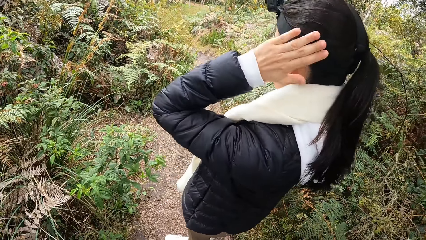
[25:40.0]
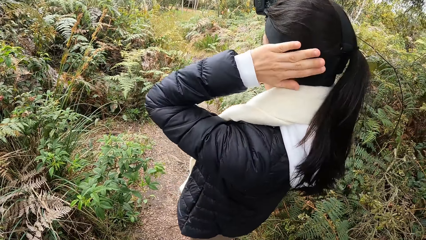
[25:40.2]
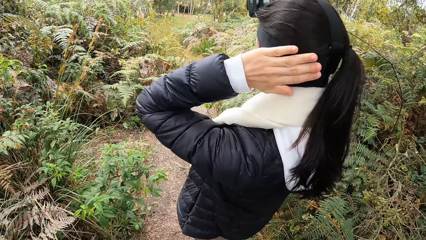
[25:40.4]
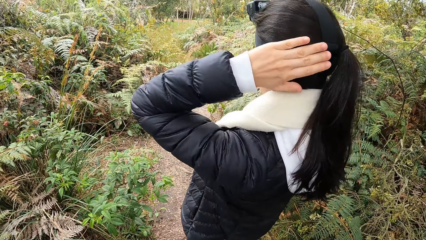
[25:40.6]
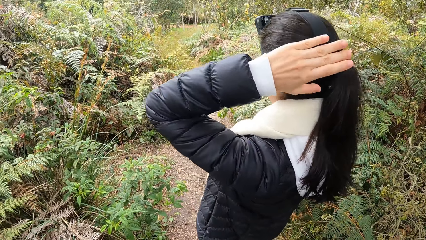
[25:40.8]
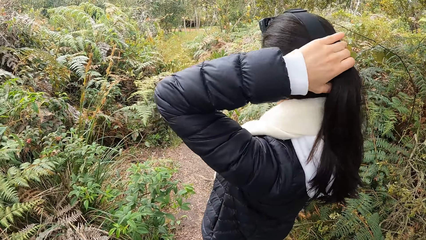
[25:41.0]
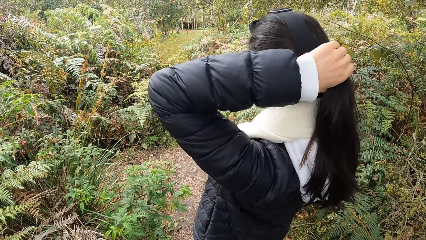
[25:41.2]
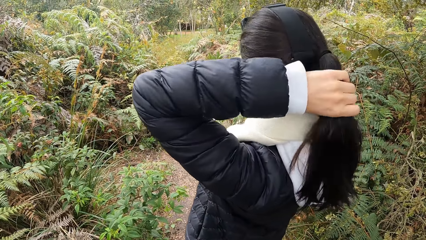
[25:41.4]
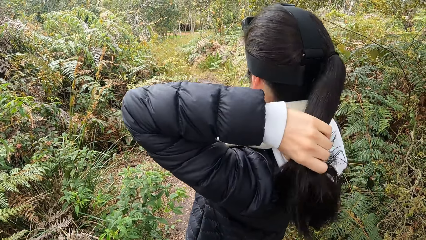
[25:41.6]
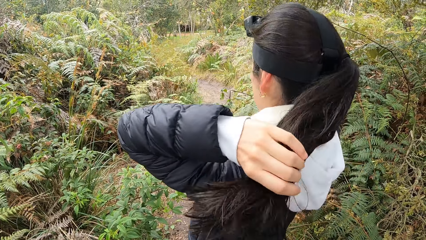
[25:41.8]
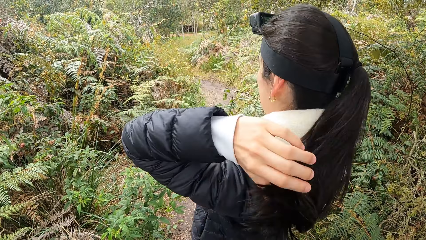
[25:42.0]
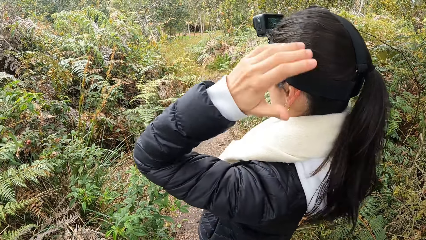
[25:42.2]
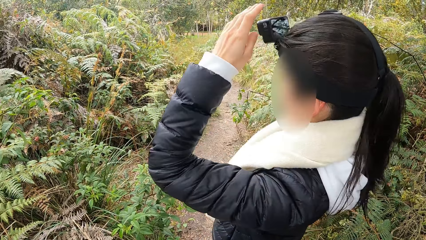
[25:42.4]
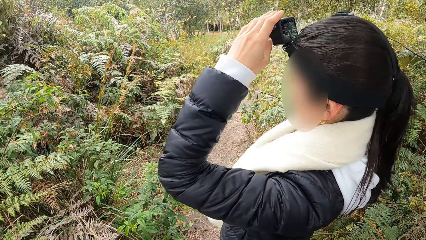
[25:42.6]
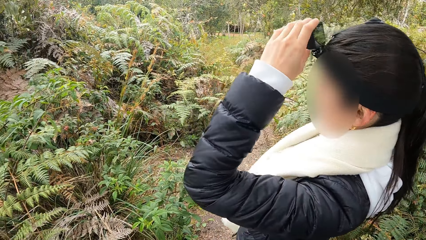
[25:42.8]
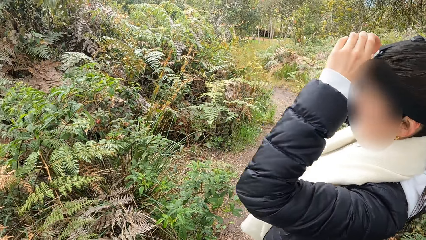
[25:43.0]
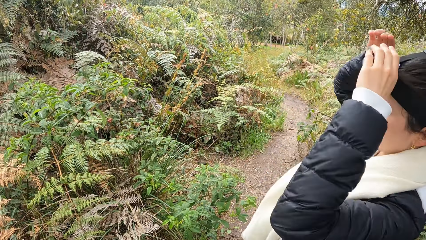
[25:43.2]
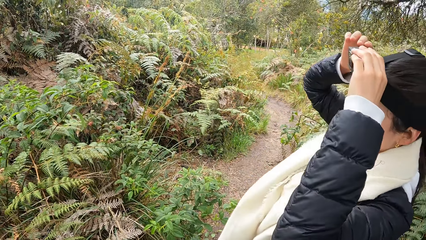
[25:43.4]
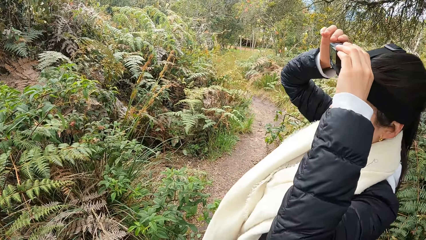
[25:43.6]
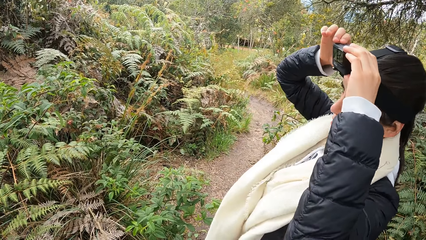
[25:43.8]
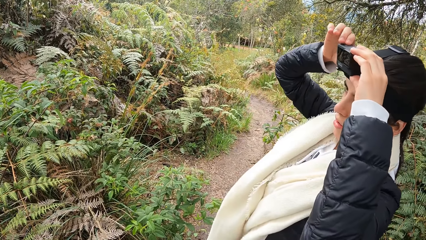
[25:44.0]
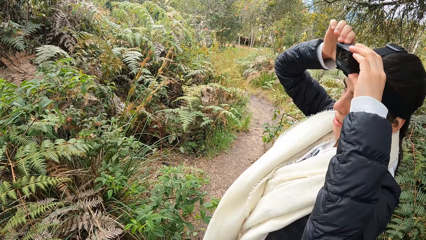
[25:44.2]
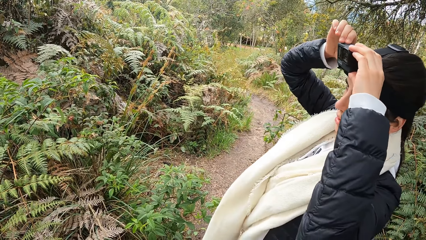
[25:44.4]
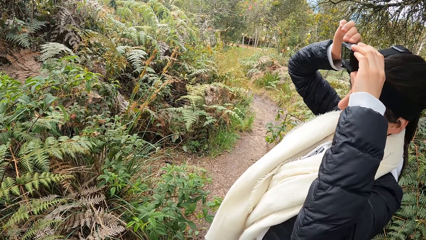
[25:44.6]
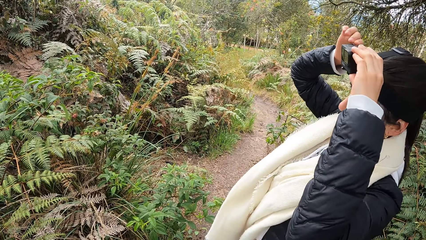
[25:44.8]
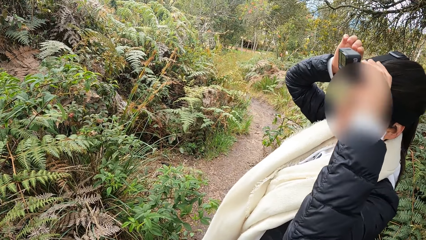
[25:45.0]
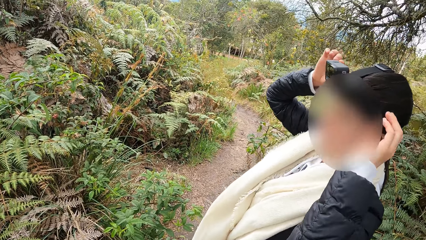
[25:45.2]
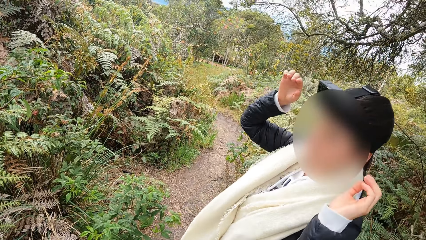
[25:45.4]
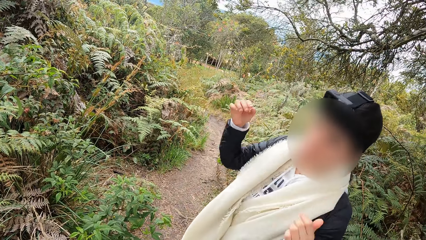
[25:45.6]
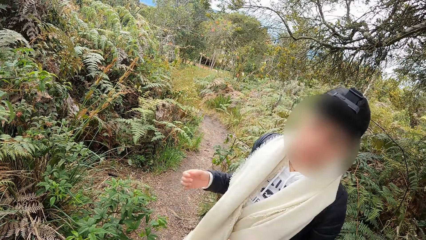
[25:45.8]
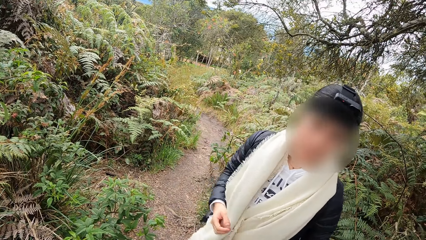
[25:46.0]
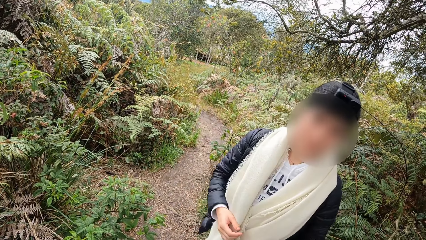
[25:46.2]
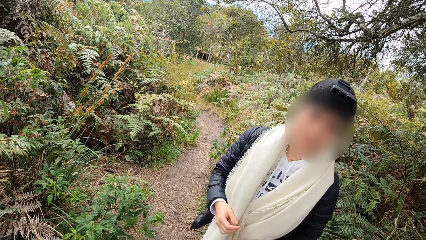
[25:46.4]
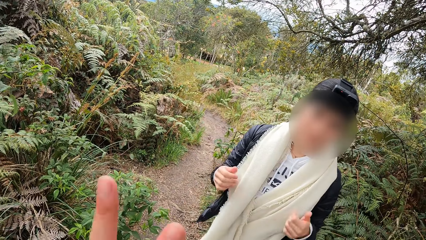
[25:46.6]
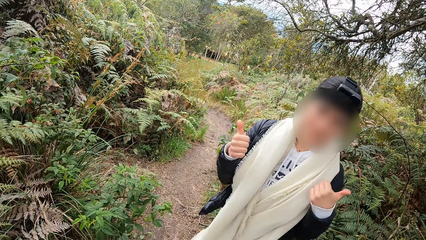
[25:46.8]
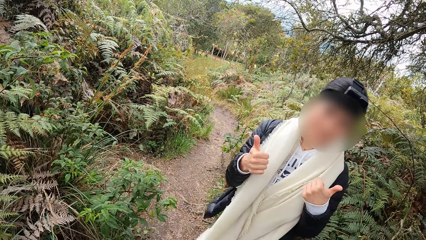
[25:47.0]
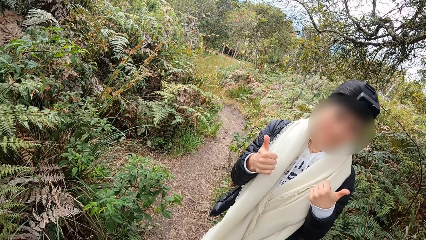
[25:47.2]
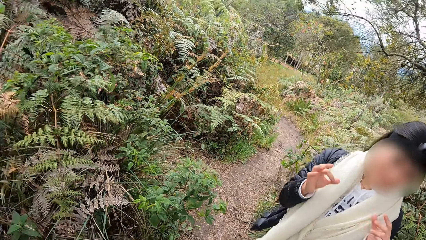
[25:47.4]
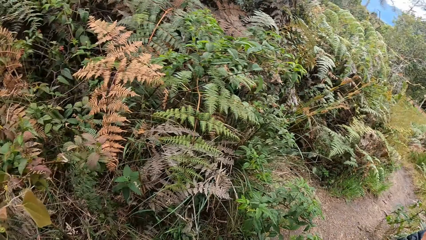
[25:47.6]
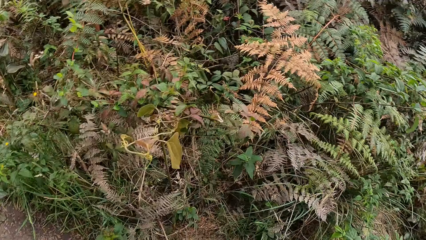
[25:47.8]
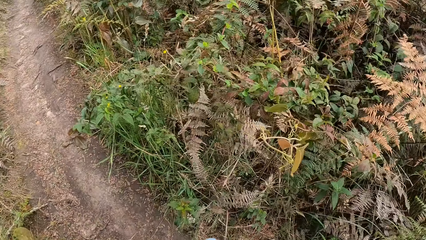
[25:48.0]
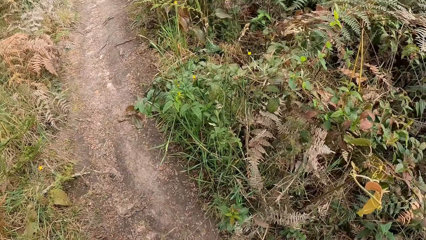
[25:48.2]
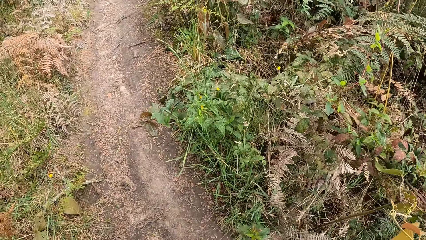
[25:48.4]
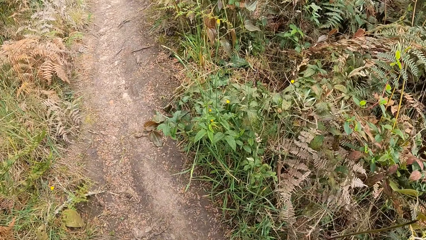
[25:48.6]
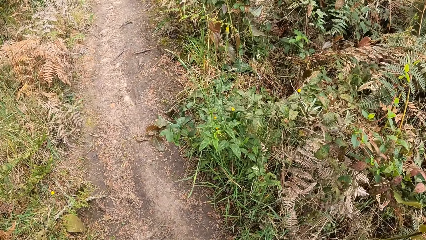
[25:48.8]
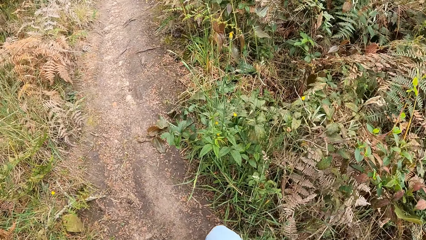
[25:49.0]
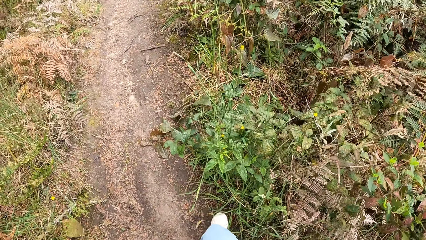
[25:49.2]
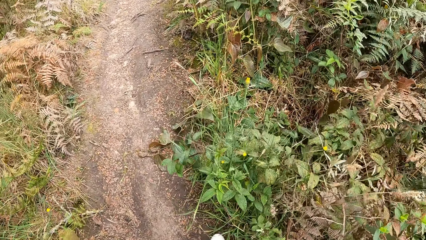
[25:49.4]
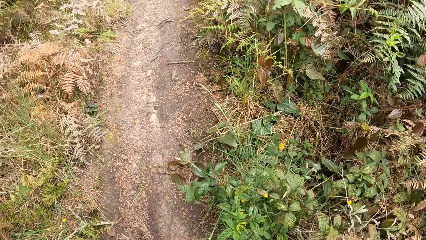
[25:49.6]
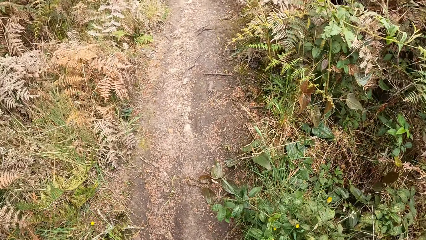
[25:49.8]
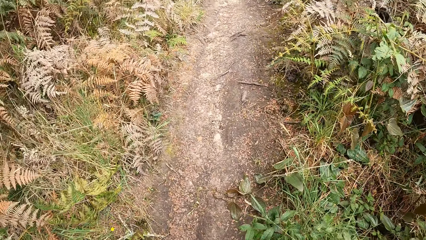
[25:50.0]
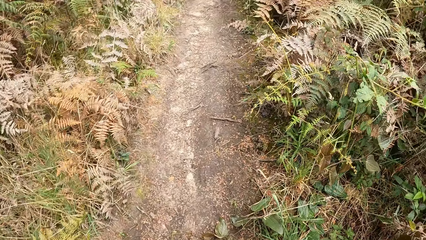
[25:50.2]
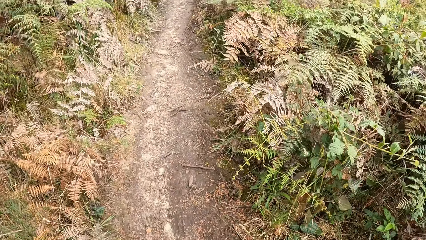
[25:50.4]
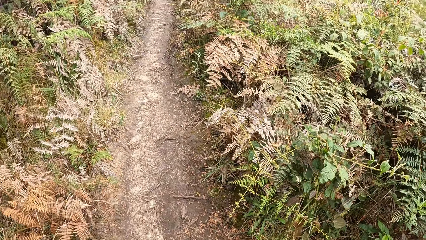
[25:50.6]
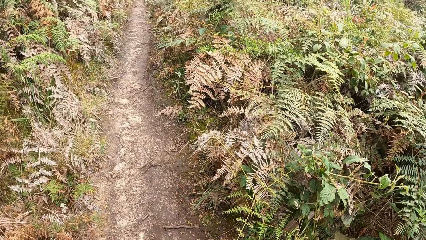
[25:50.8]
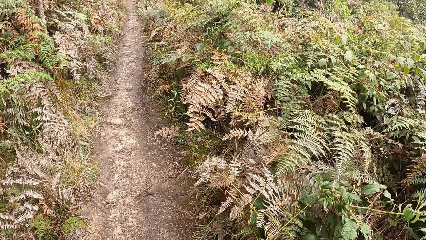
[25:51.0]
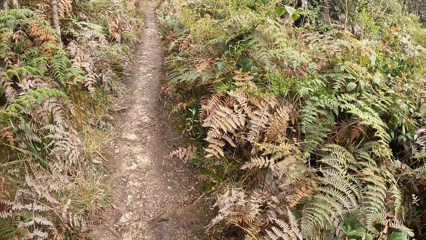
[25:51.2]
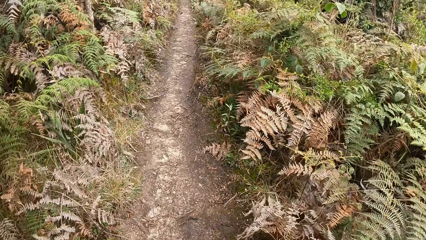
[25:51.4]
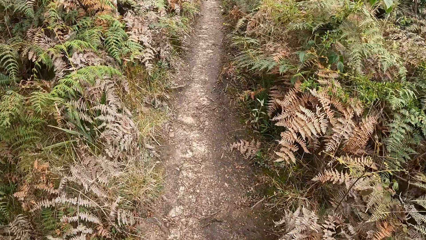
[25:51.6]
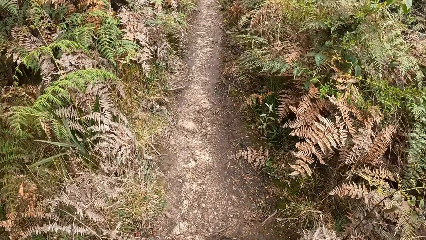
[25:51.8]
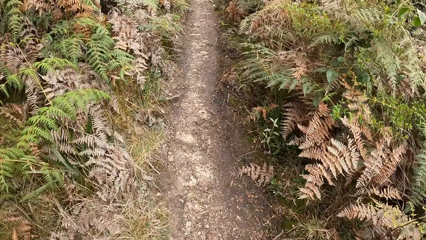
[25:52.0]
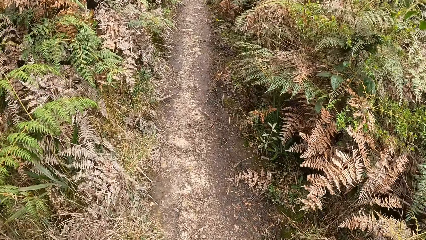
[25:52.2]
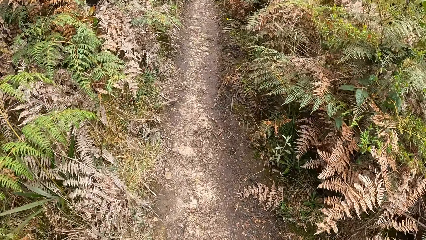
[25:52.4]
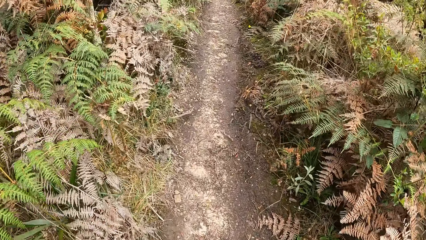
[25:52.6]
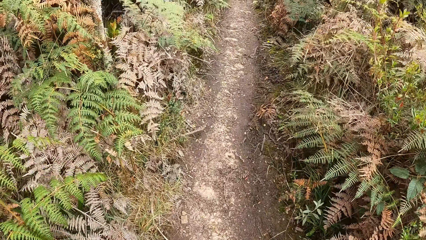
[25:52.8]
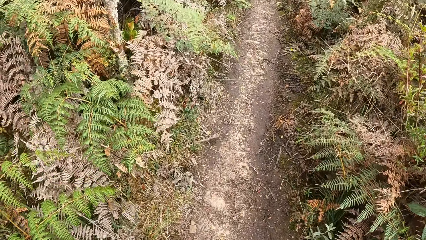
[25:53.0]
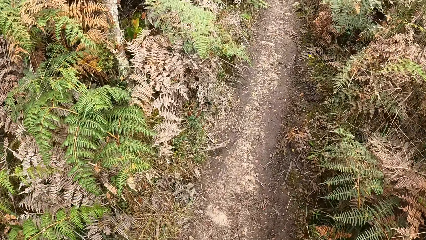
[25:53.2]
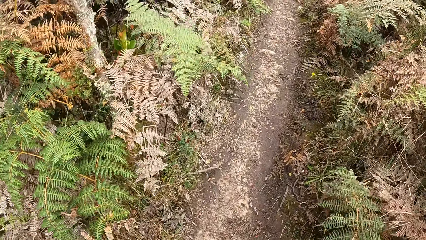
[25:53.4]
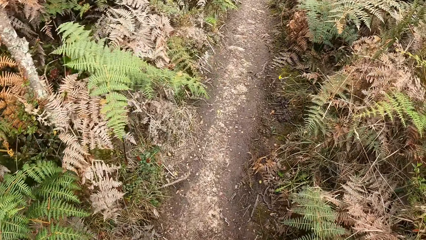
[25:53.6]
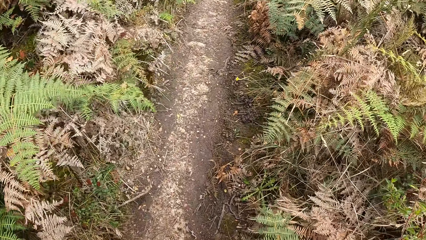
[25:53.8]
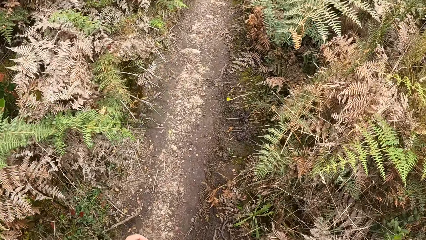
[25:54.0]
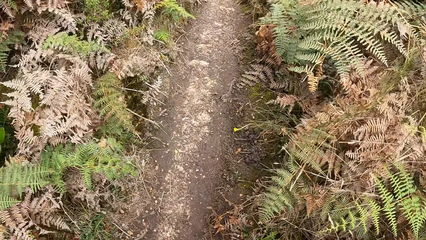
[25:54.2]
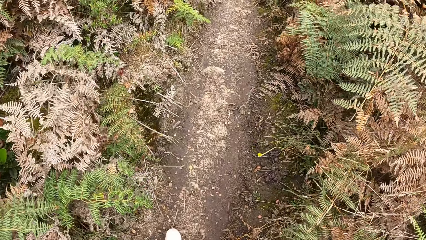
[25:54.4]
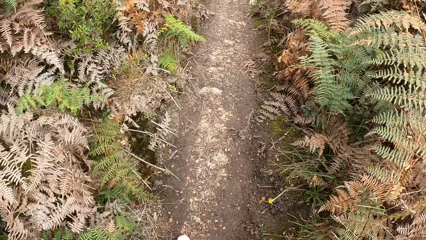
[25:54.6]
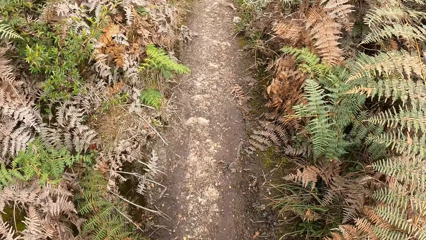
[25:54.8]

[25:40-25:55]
The woman touches the camera strap. The woman strokes her hair with her left hand. The woman holds the camera on her head with her left hand. The woman touches the camera. The woman presses the camera on her head with her left hand. The woman adjusts the camera with hands. The woman lowers her hands. The woman looks at the camera wearer. The woman gives thumbs up to the camera wearer and makes a hand gesture to the camera wearer. The camera wearer walks in front of the woman.
